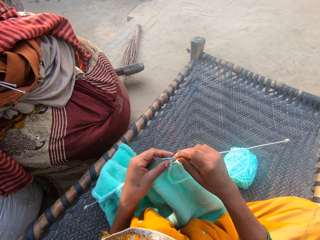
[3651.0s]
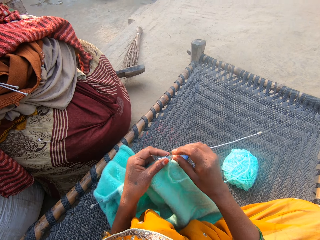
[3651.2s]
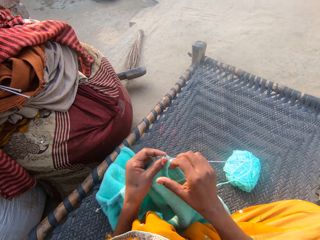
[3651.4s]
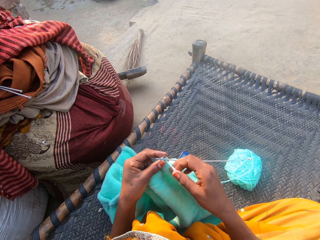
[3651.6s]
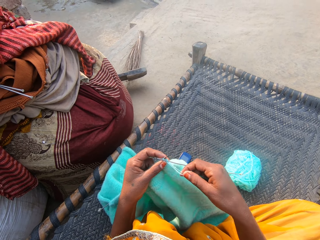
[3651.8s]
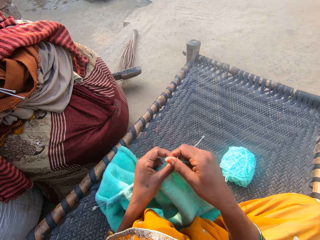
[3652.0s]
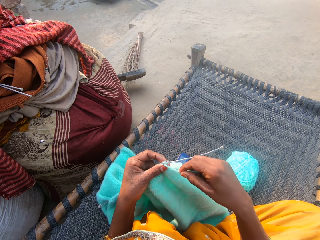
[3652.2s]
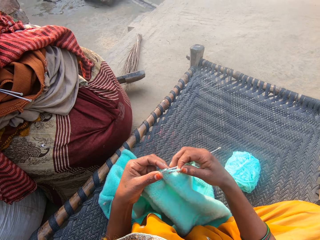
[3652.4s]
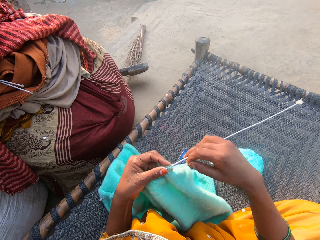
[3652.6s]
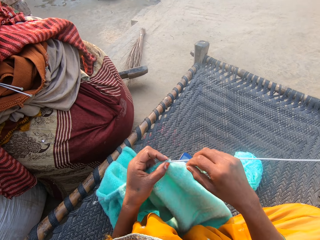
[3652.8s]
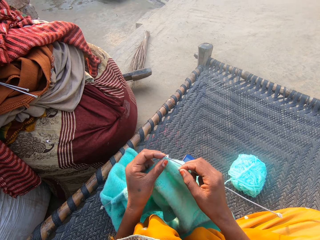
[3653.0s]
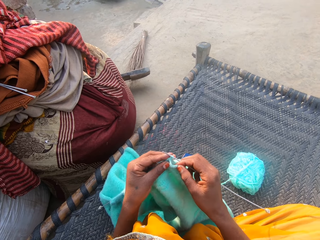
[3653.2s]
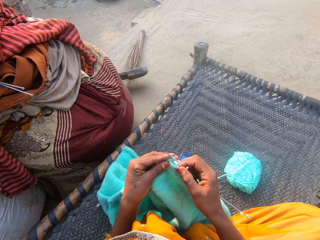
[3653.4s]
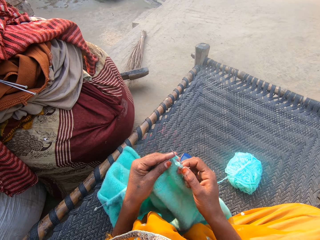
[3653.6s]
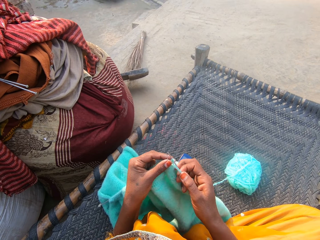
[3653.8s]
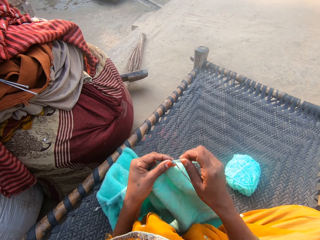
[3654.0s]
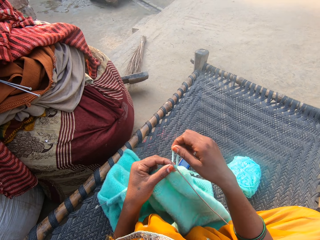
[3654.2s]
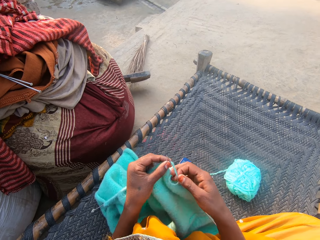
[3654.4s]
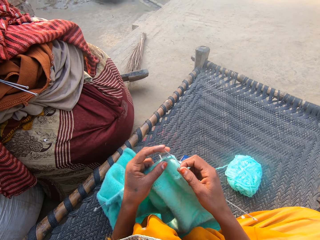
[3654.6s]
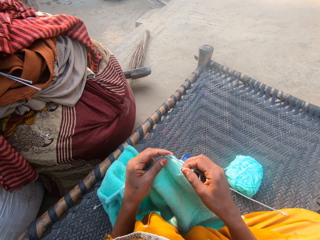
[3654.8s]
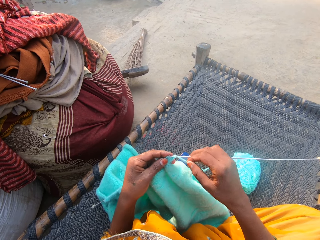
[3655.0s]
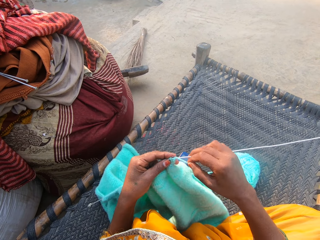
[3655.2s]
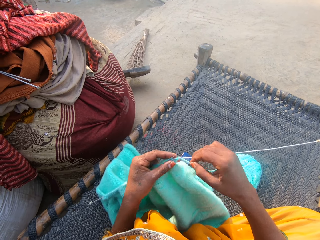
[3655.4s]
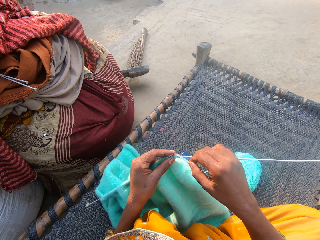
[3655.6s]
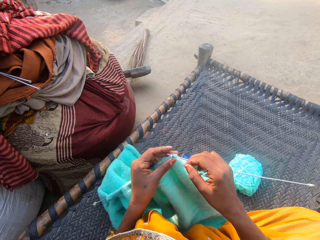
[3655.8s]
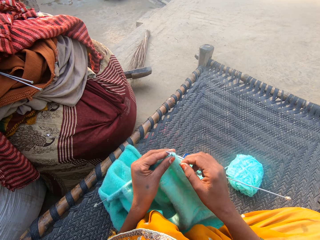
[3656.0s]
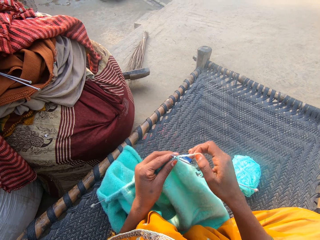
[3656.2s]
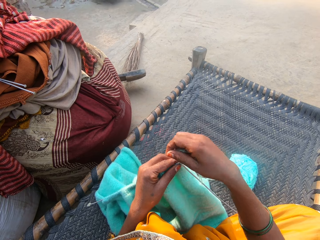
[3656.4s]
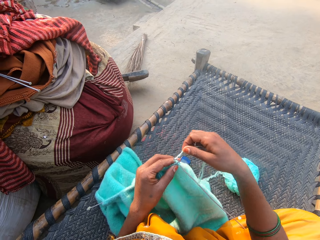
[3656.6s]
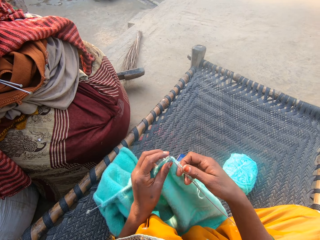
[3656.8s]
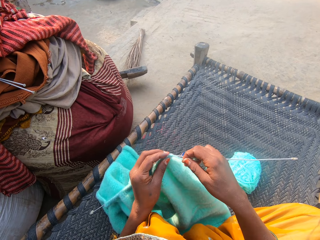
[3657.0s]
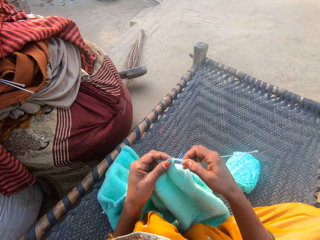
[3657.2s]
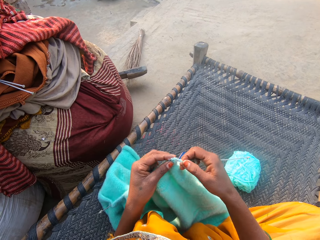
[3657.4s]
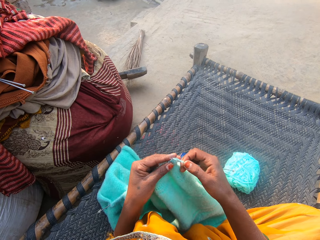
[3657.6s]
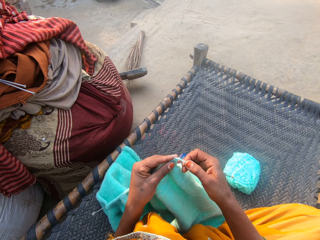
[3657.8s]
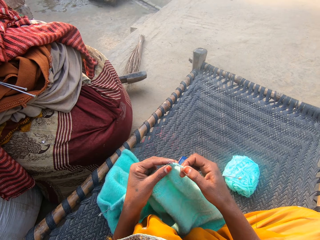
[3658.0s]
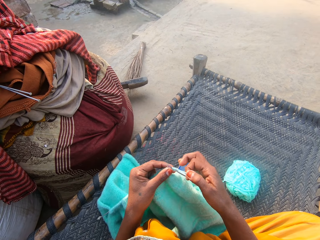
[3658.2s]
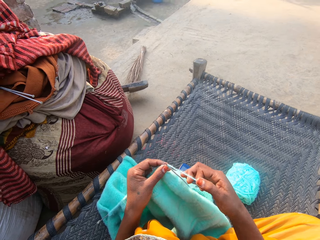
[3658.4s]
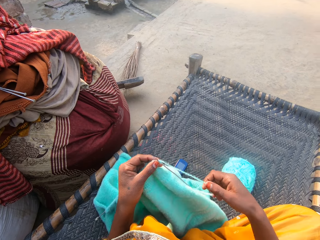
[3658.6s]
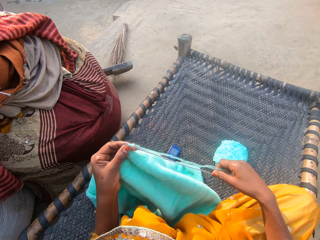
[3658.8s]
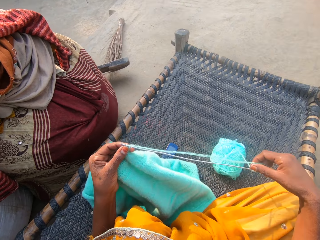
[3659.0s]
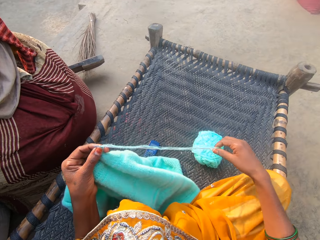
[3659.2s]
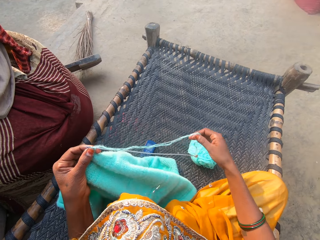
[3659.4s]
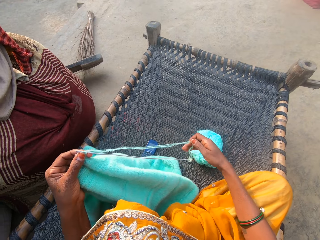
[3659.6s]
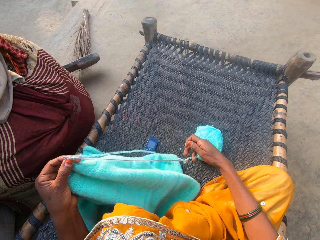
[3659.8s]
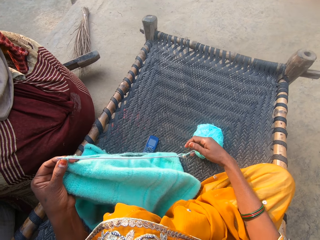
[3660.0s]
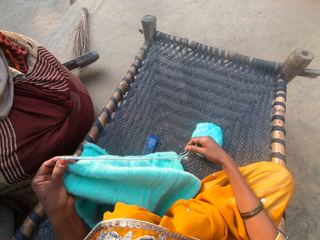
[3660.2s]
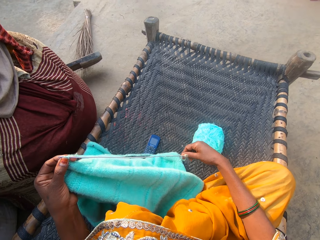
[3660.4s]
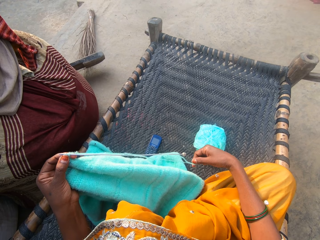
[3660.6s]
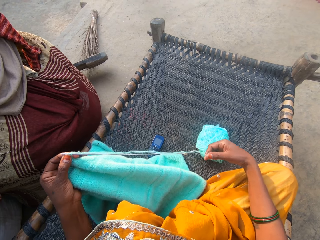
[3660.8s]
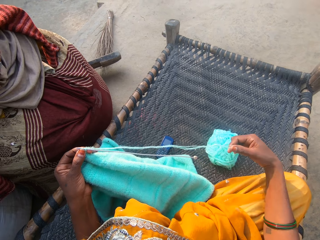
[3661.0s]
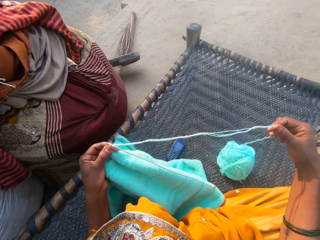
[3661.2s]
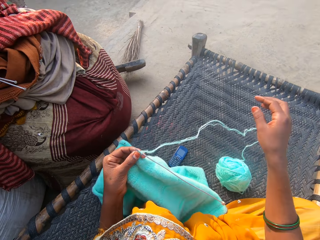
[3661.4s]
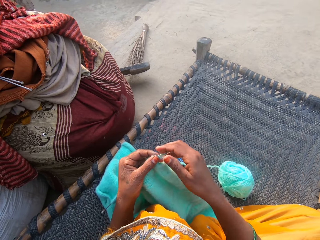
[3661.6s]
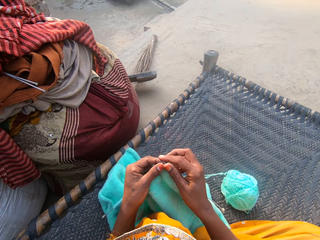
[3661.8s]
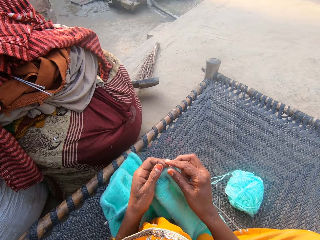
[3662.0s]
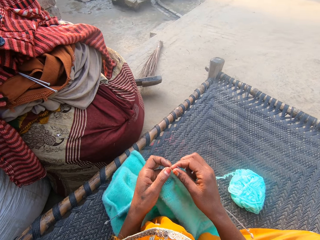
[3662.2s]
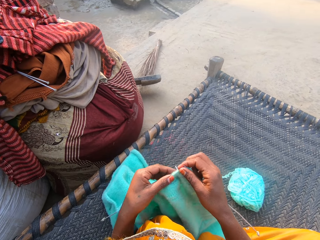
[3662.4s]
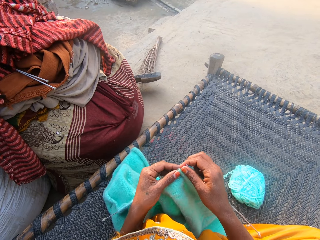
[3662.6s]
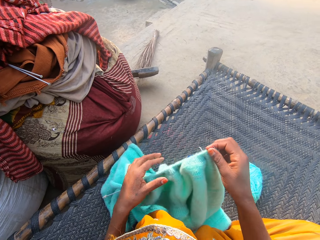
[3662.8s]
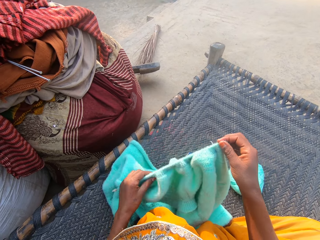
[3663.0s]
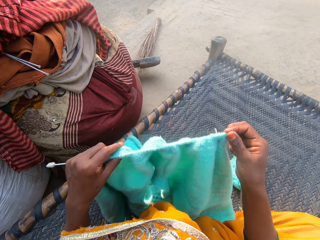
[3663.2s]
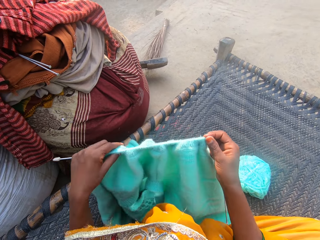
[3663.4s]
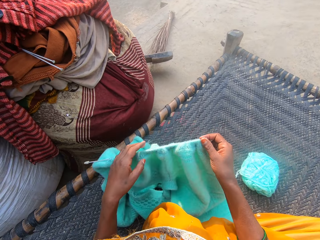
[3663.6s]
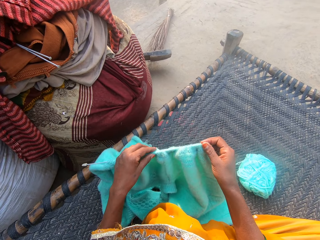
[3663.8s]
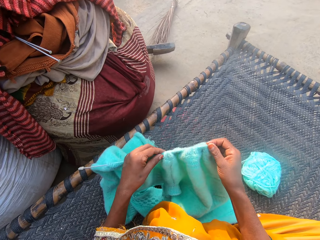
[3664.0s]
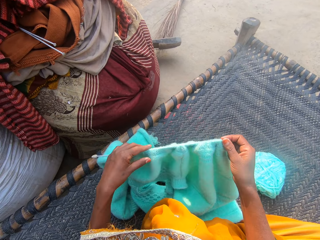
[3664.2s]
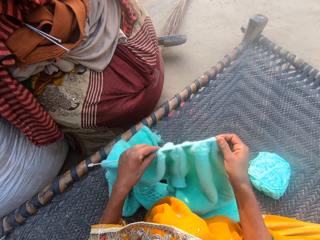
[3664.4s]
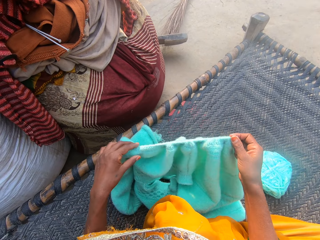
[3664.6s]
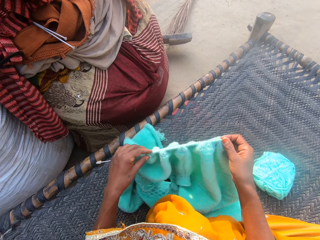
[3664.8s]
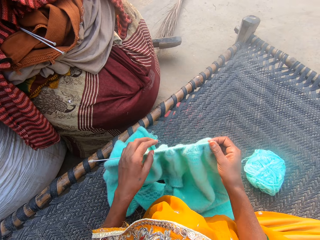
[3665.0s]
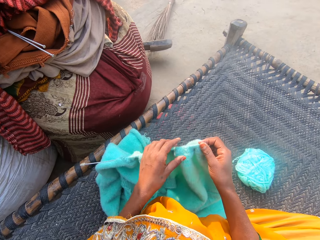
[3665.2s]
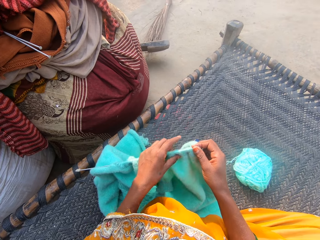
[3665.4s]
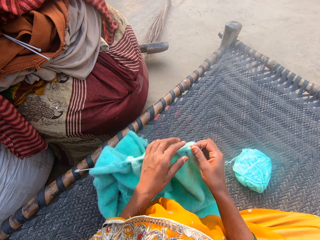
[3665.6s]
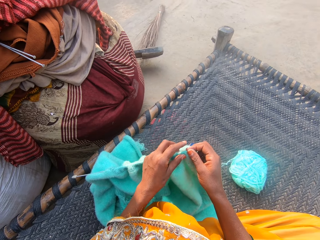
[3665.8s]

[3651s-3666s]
The camera wearer knits the wool with the knitting needles. She pulls more yarn from the ball of yarn with her hand. She unrolls the wool from the knitting needle. She untangles the yarn from the needle. She holds the knitted yarn with her hands. She adjusts the sweater on the needle. She pushes the knitting yarn towards her right hand. She lifts up the knitted wool and lowers the knitting yarn. She pushes the knitting yarn towards her right hand.

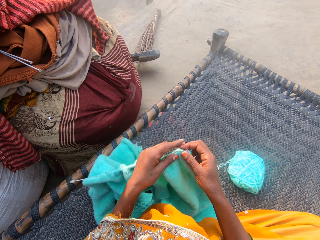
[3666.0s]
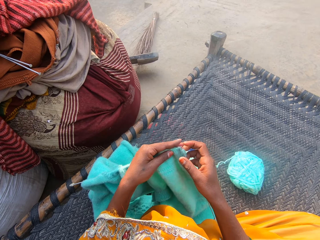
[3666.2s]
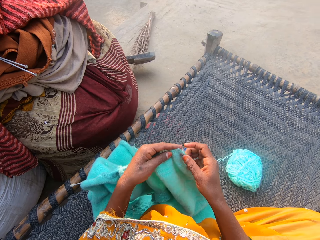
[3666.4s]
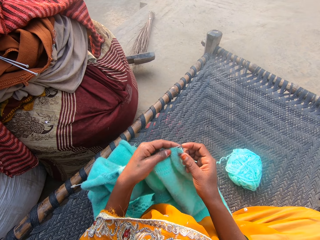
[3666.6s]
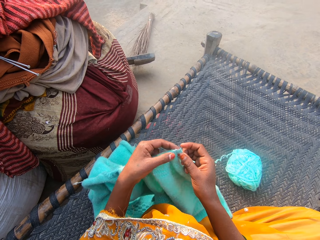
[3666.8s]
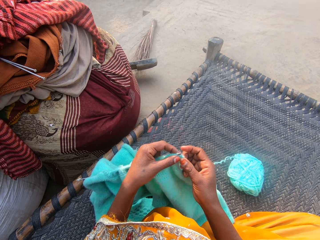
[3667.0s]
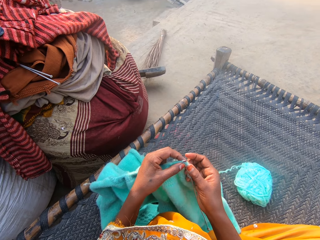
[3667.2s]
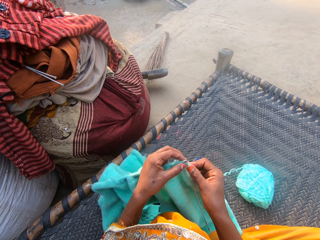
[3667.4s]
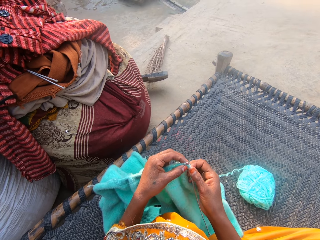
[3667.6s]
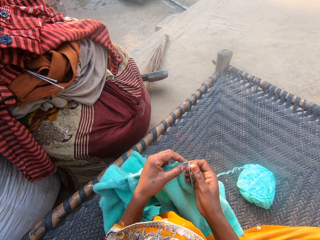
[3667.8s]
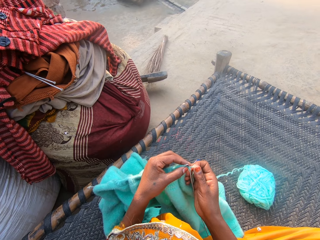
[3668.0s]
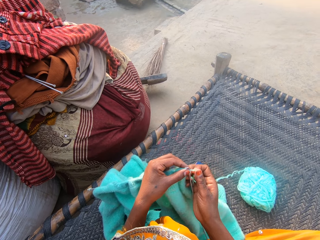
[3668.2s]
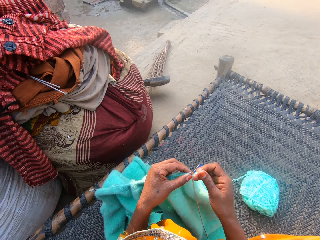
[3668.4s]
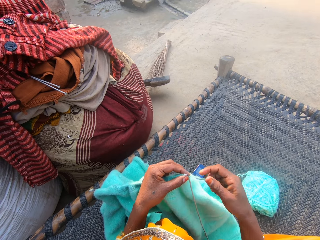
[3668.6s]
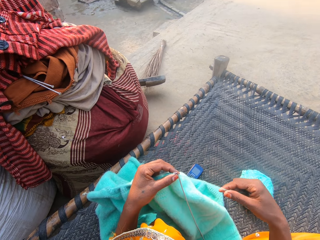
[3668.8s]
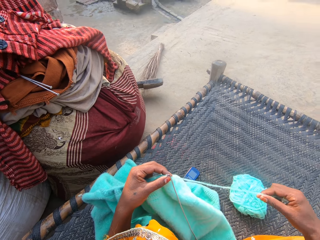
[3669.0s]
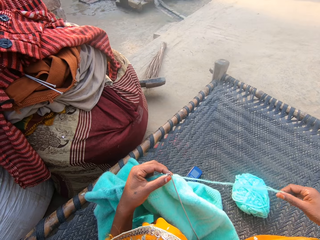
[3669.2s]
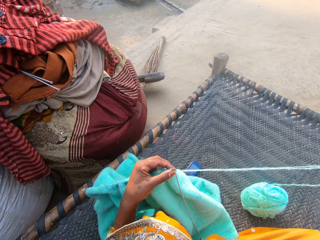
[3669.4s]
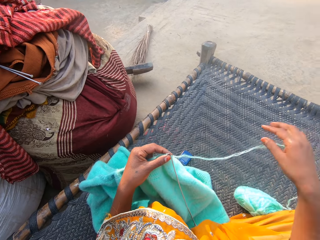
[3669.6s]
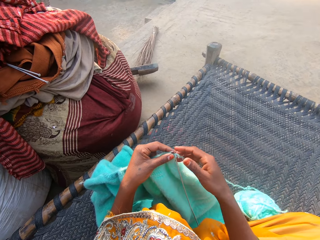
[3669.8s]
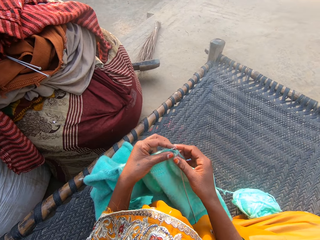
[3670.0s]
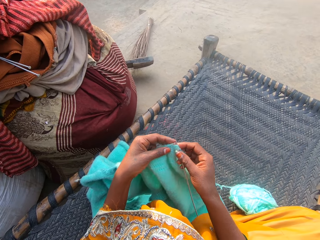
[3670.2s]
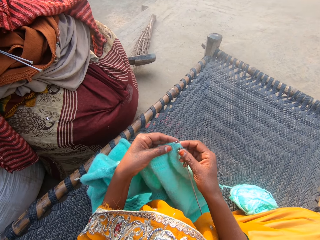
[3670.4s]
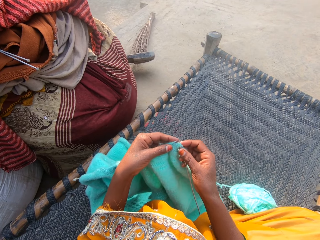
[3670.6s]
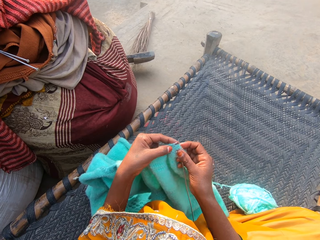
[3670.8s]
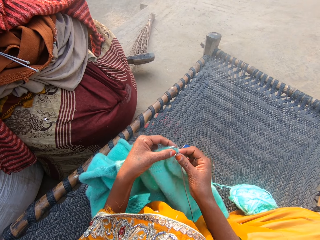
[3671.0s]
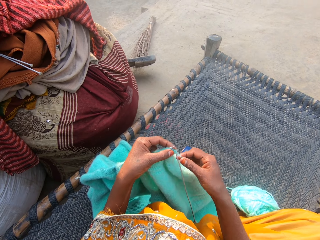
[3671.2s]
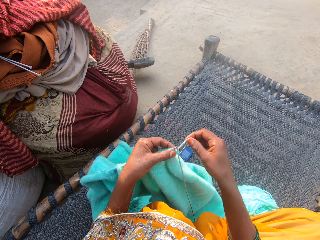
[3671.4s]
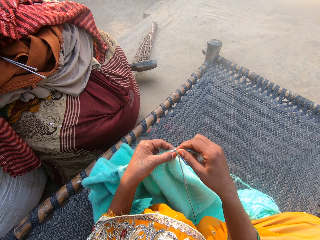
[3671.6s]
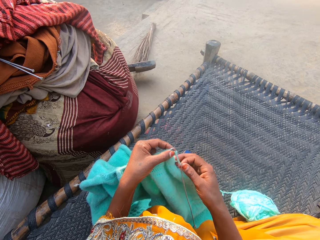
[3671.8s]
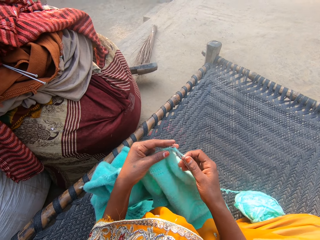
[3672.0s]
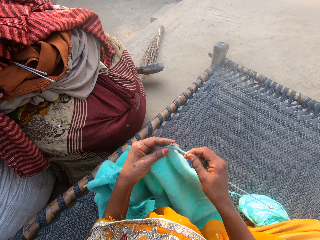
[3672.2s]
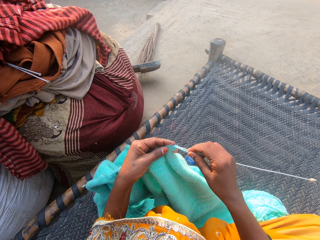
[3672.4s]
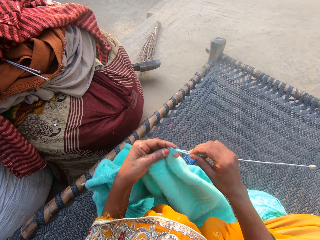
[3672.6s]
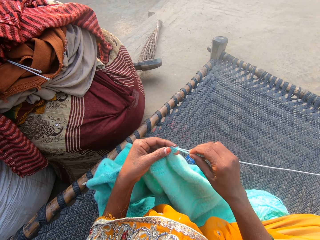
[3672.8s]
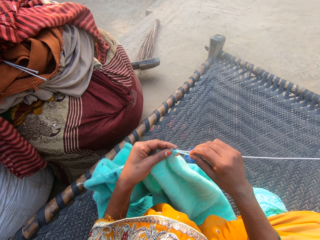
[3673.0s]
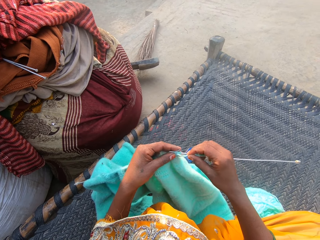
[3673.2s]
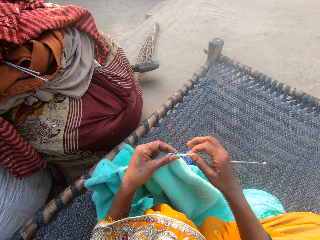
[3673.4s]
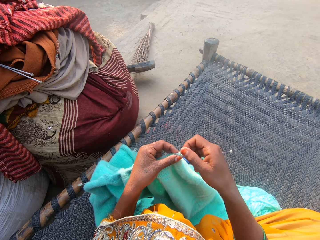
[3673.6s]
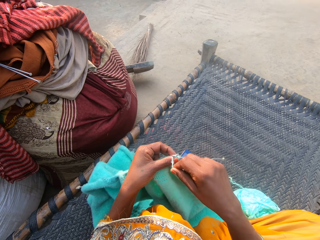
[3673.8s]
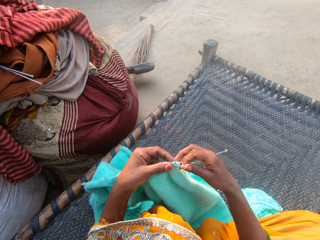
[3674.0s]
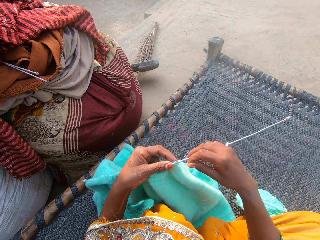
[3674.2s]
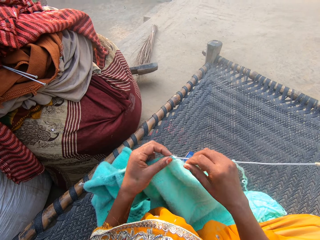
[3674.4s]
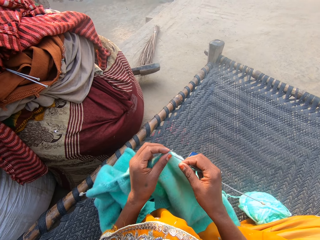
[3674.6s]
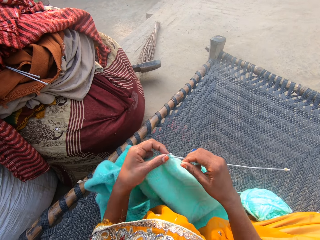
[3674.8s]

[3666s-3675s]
The camera wearer pulls more yarn from the ball of yarn. She holds the knitted yarn with both her hands. She knits the sweater with the pair of needles and the yarn.
